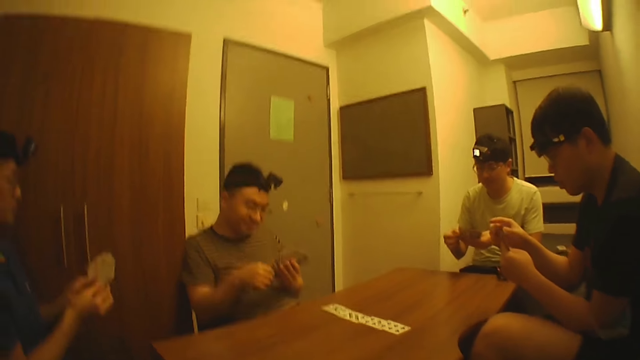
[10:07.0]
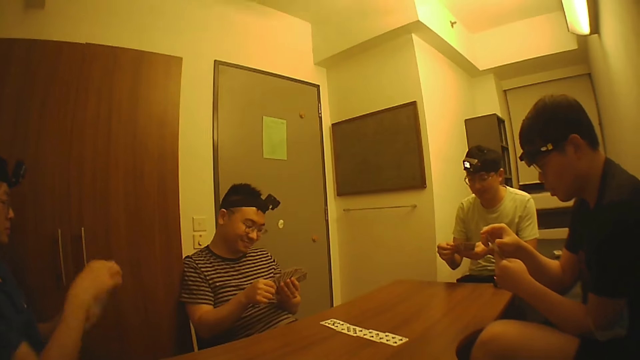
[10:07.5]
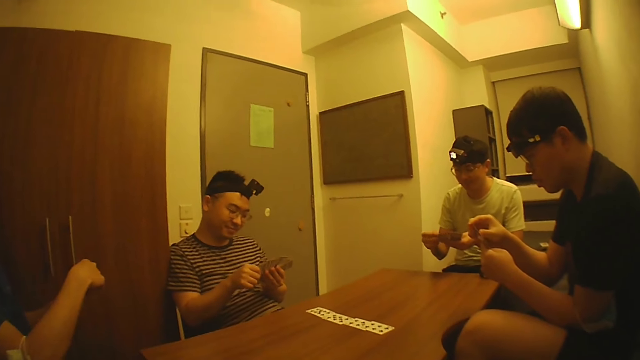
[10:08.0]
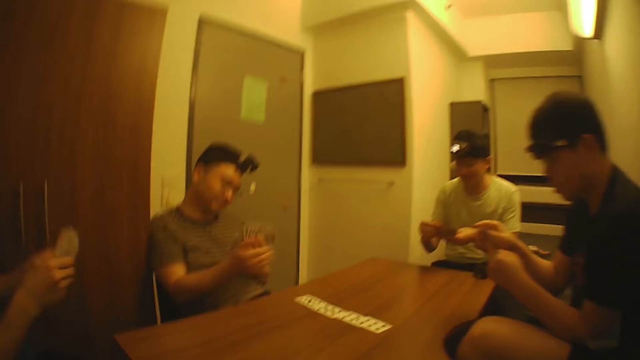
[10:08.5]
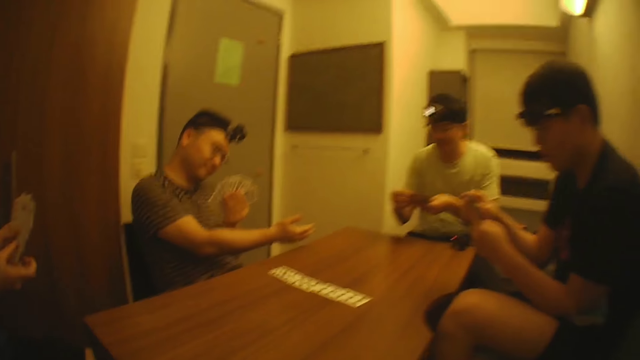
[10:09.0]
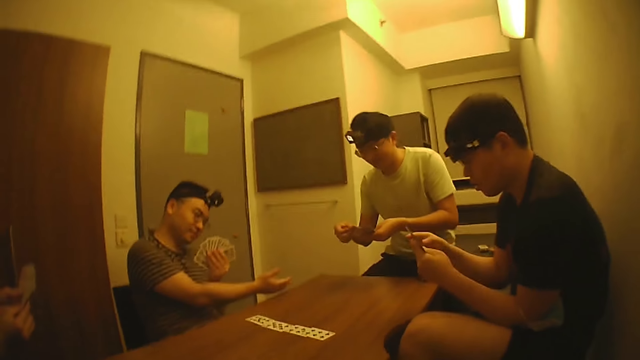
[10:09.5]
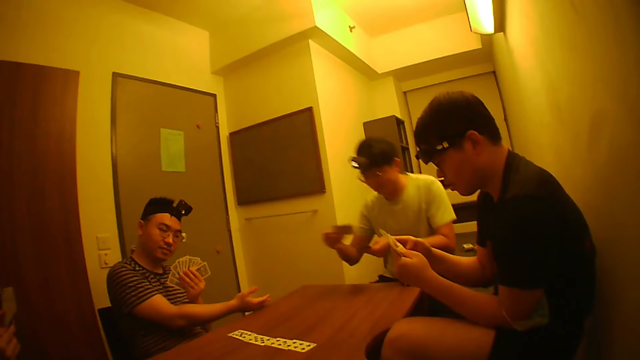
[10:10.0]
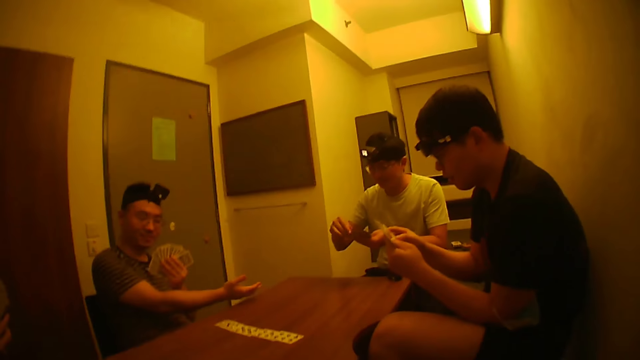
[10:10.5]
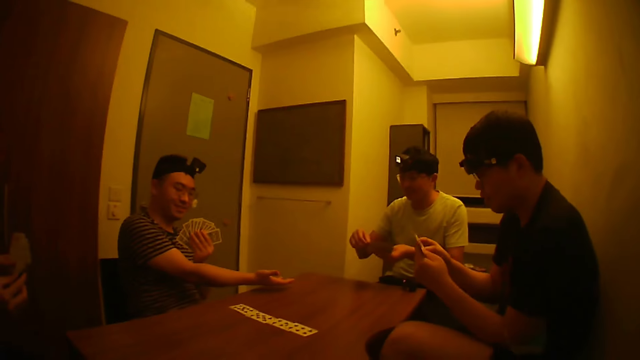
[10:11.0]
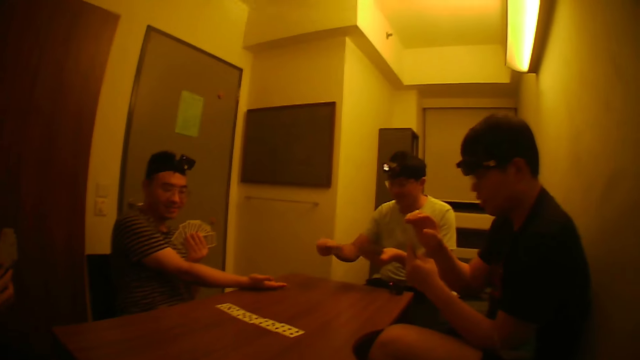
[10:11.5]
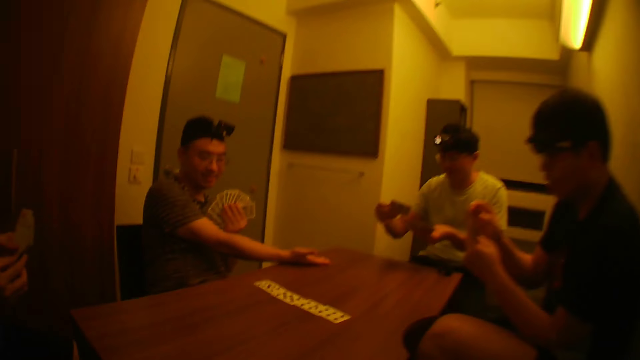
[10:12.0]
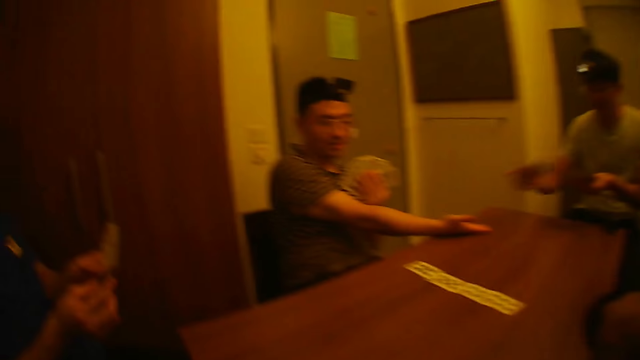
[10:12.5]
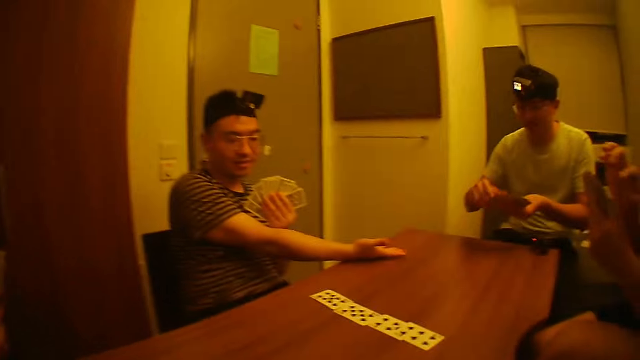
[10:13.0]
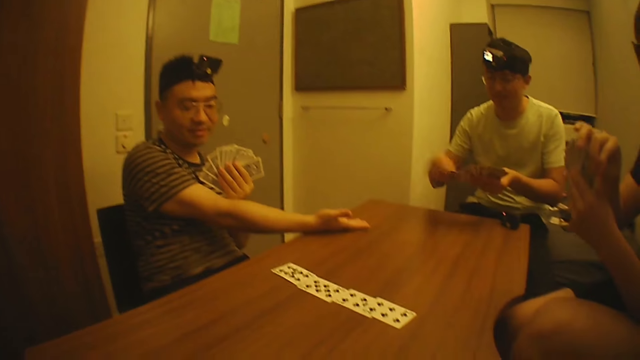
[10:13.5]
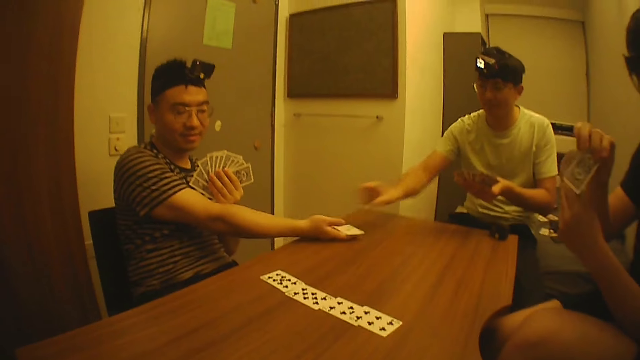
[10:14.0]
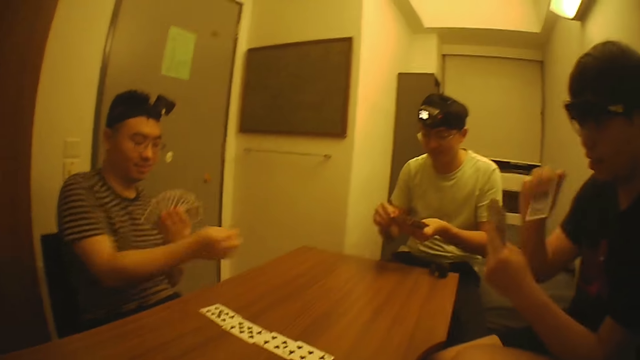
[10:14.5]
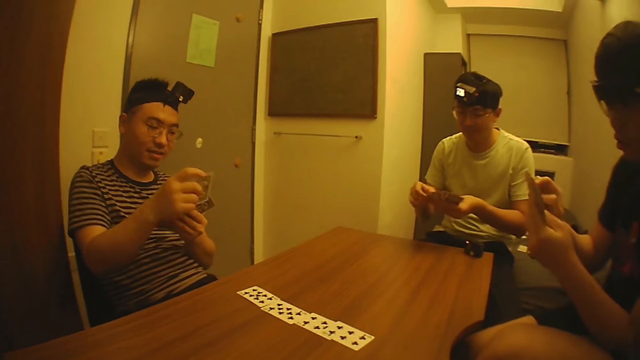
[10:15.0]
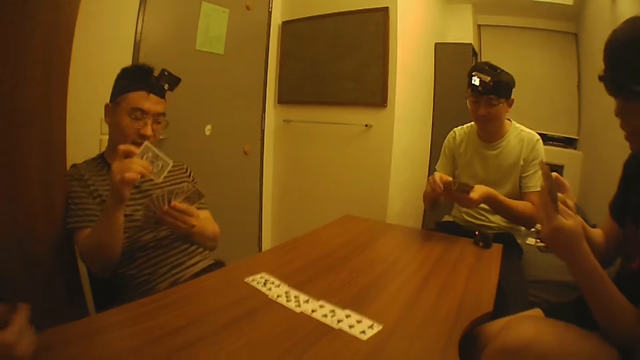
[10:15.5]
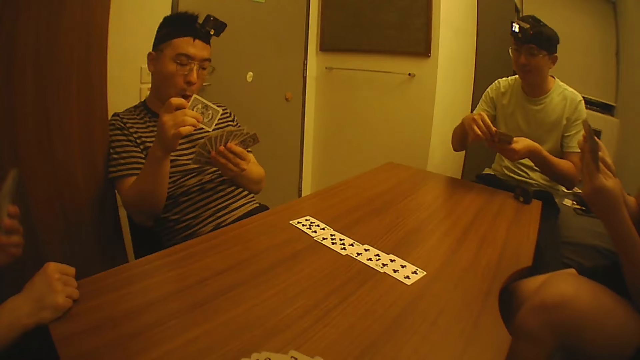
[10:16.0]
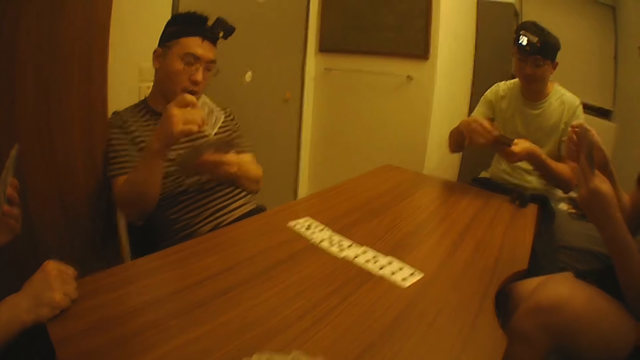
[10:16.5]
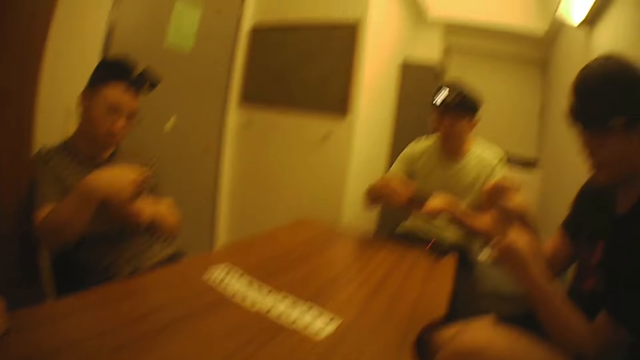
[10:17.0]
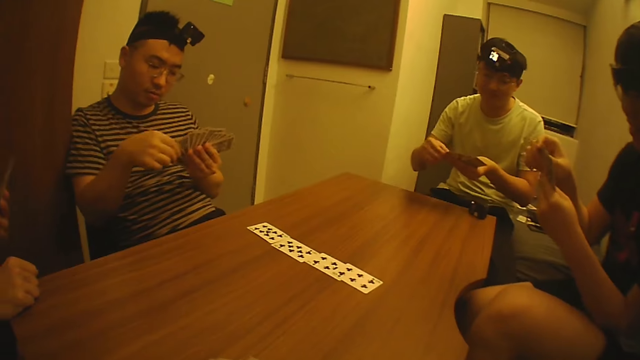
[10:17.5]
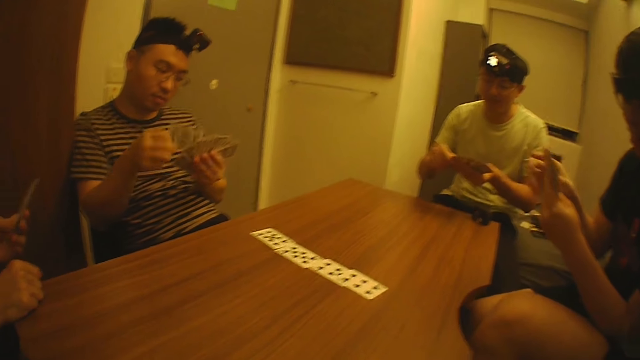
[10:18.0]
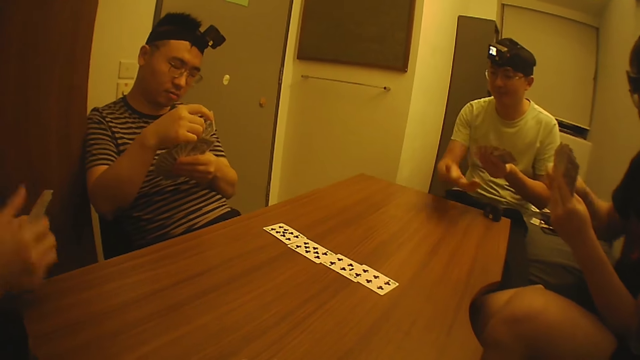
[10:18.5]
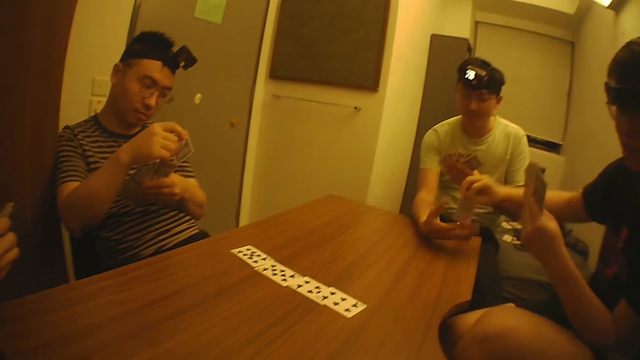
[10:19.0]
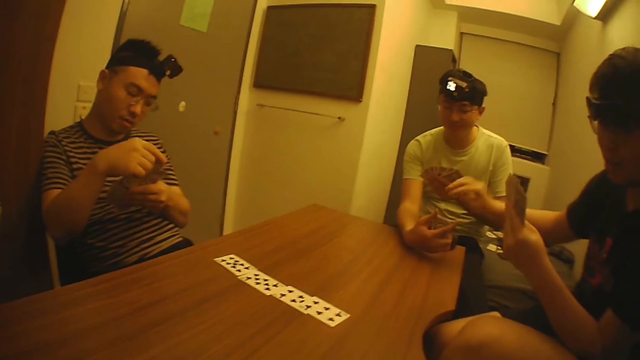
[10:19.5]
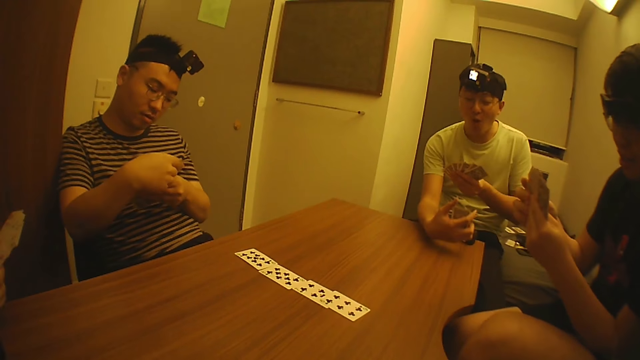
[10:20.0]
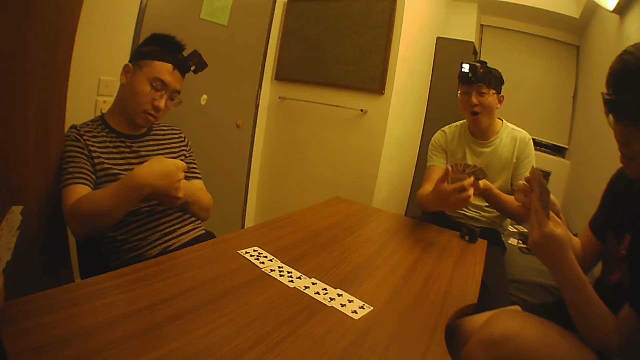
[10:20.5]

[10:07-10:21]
A man arranges the cards in his left hand with his right hand. Another man interacts with a third man. The third man holds a card with his right hand and adds the card to the cards in his left hand with his right hand. A fourth man arranges the cards with both hands. The third man picks a card from the cards in his left hand with his right hand and gives the card to the second man. The third man spreads the cards in his left hand with his right hand. The first man holds the cards with his left hand. The third man adds the card to the cards in his left hand with his right hand. The first man holds the cards with both hands. The third man collects a card from the fourth man.

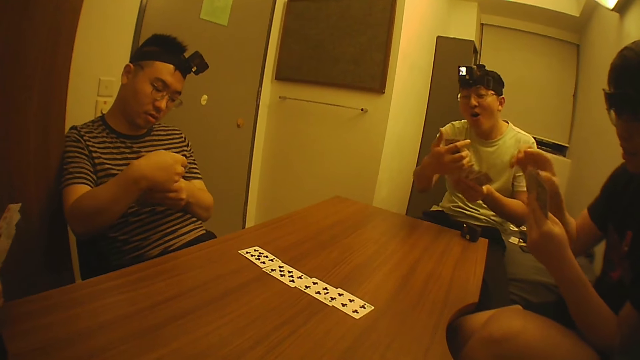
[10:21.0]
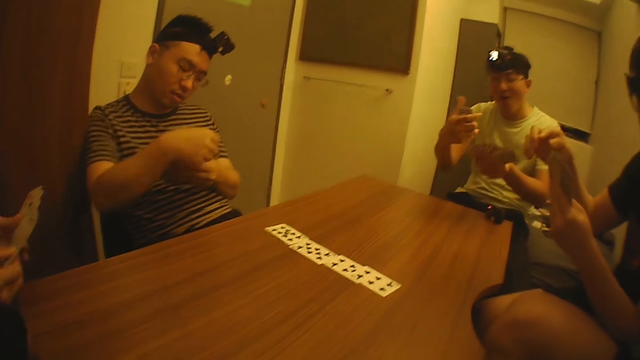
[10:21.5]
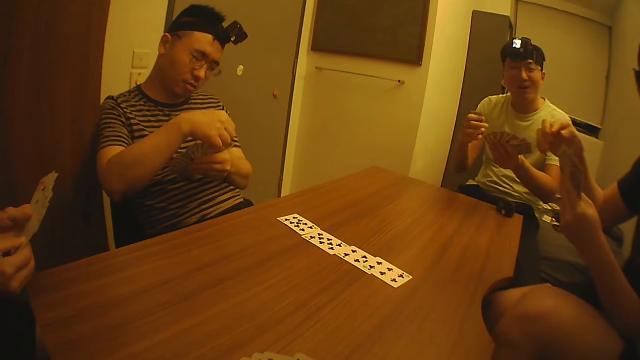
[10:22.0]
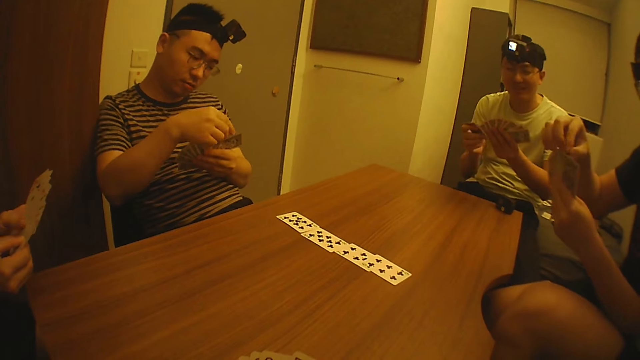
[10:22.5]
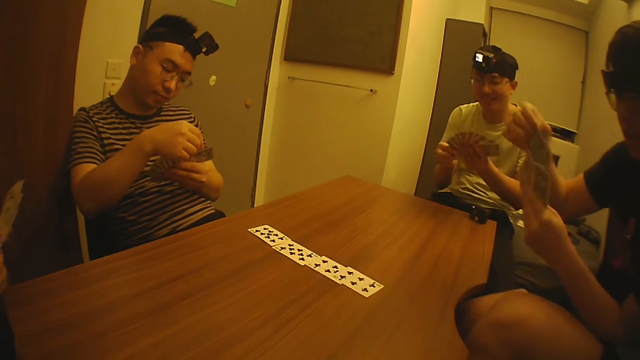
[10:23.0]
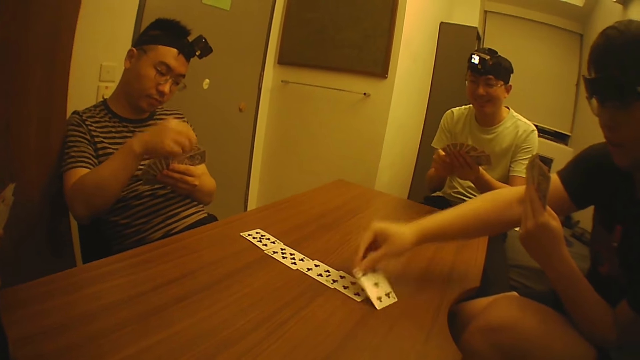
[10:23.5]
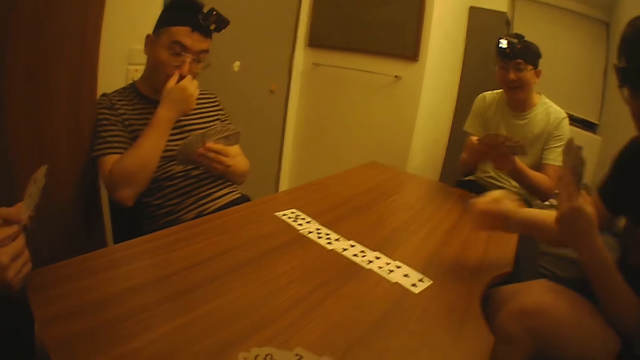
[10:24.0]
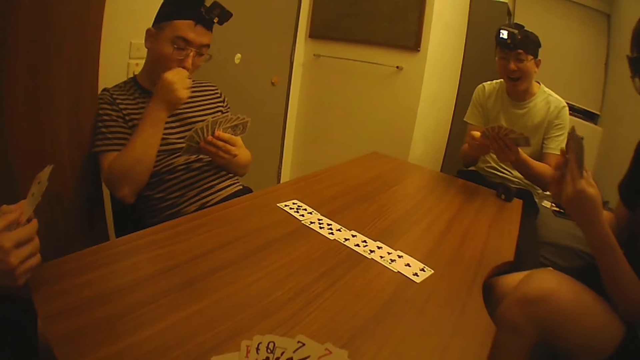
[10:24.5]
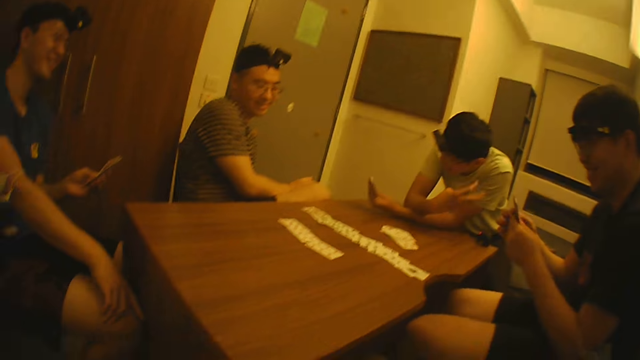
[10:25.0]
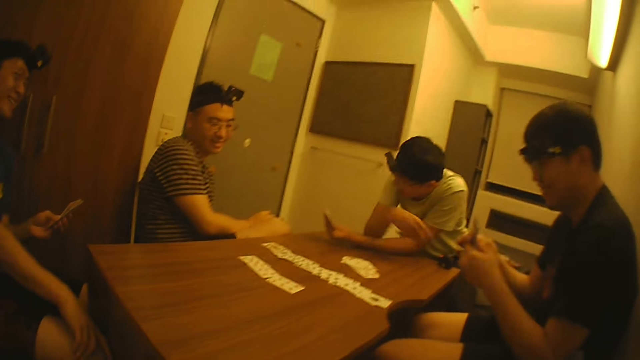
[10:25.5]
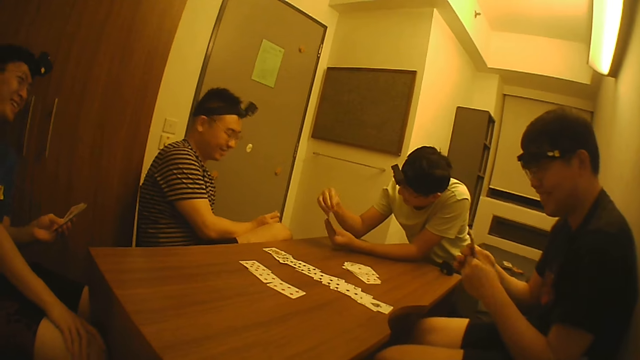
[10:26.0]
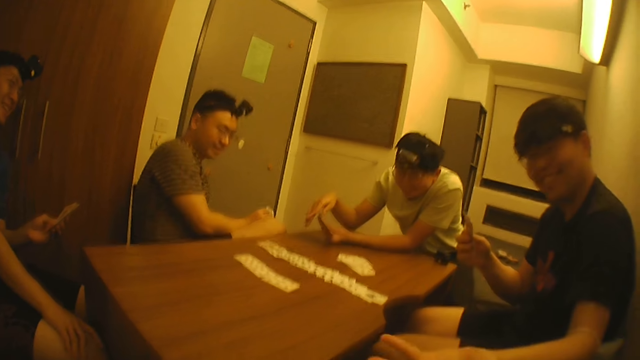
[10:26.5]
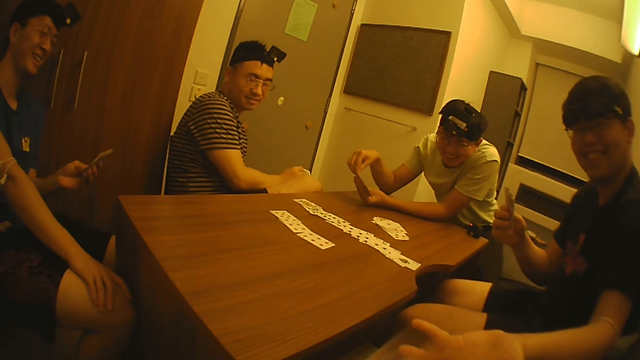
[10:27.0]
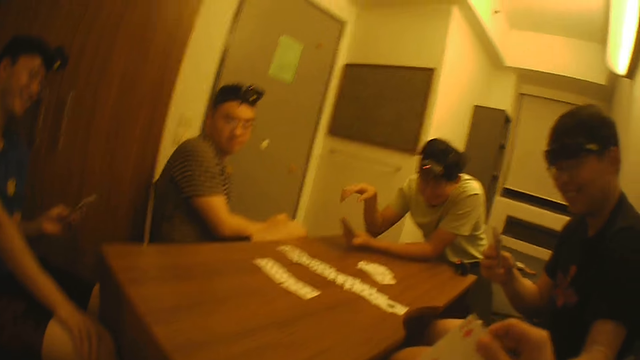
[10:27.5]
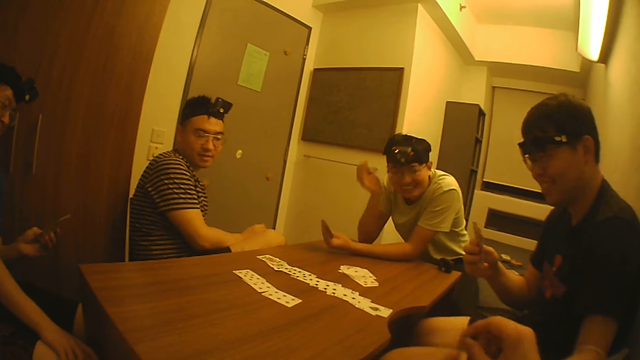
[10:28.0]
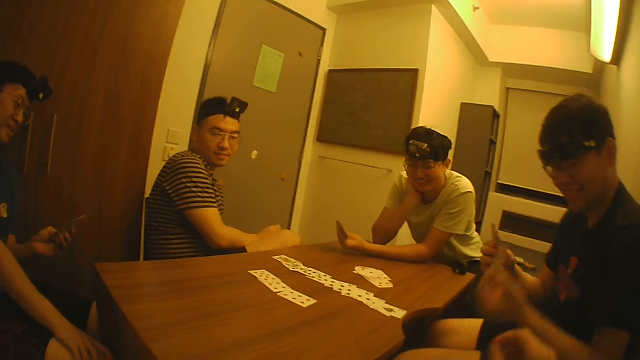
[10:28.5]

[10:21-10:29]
A man picks a card from the cards in his left hand with his right hand. Another man adds the card to the cards in his left hand with his right hand. The first man drops the card on the table with his left hand. A man plays poker. The camera wearer looks at the men. The first man holds the card with his right hand. The other man holds the cards with his left hand. The first man interacts with the camera wearer. The camera wearer gives the first man a card with his right hand.
